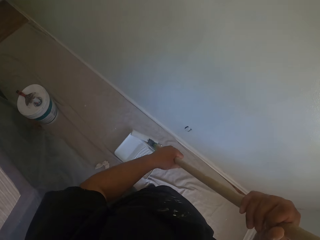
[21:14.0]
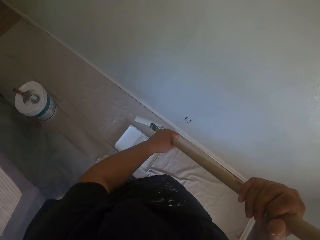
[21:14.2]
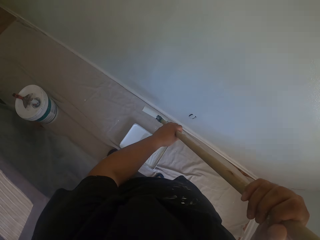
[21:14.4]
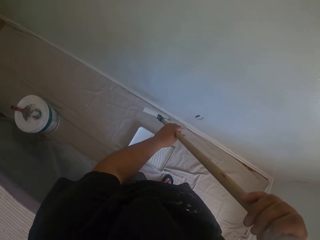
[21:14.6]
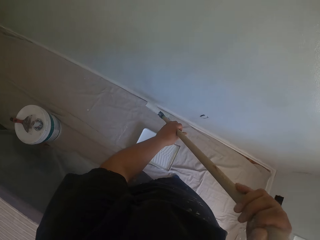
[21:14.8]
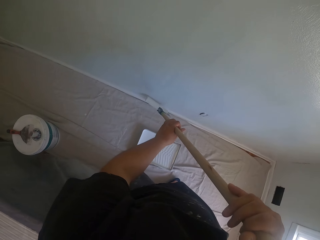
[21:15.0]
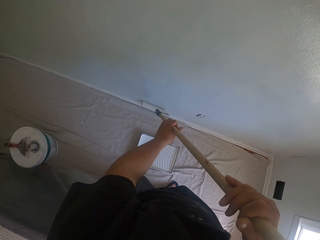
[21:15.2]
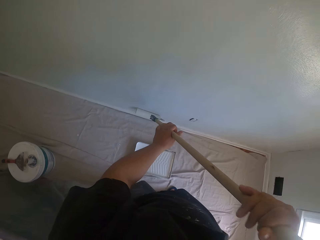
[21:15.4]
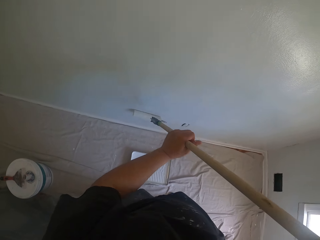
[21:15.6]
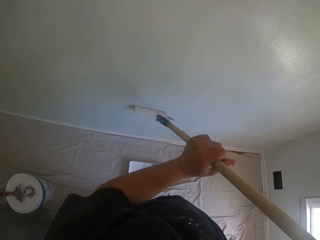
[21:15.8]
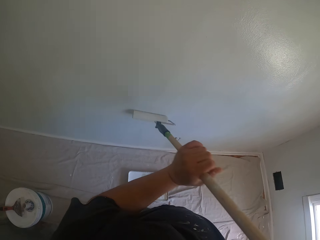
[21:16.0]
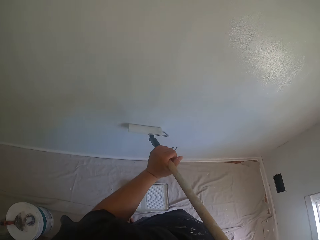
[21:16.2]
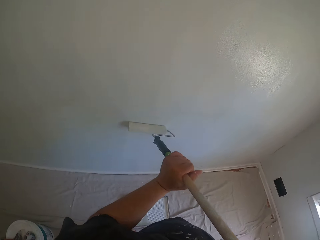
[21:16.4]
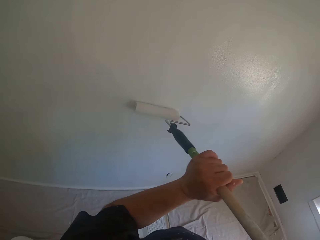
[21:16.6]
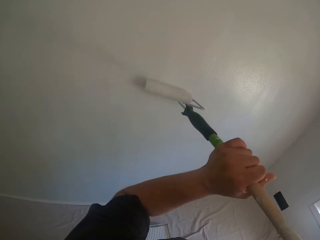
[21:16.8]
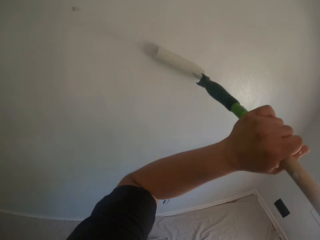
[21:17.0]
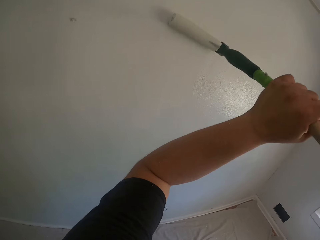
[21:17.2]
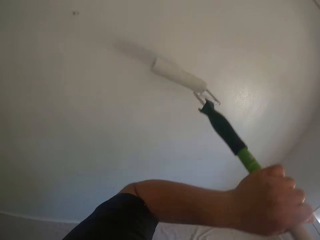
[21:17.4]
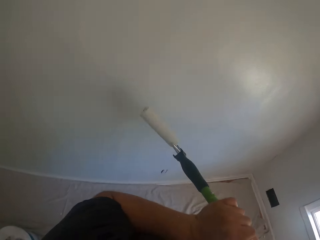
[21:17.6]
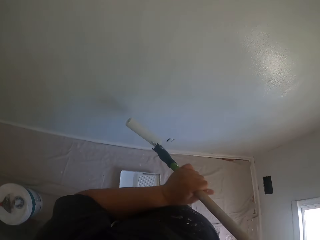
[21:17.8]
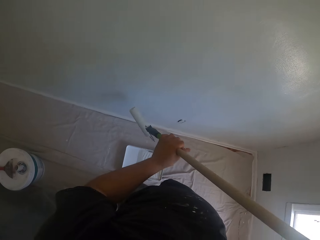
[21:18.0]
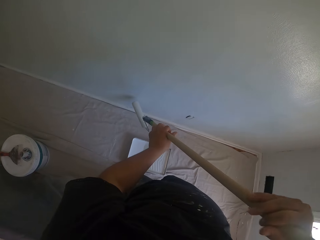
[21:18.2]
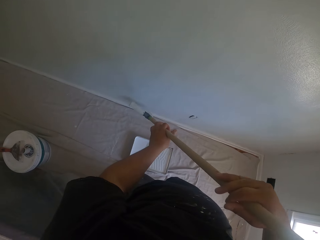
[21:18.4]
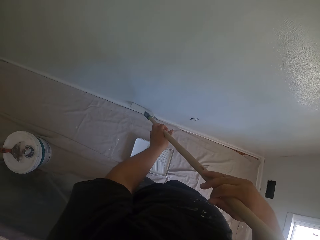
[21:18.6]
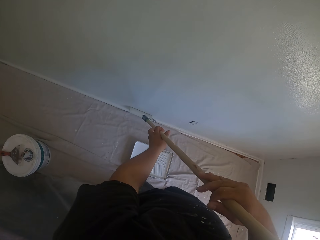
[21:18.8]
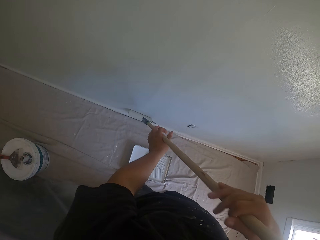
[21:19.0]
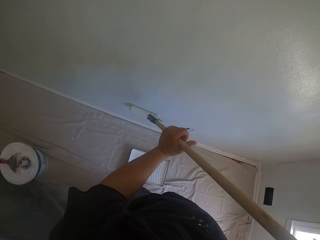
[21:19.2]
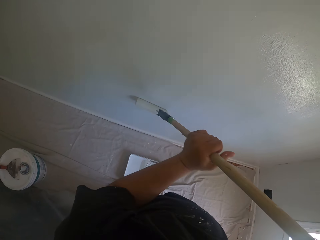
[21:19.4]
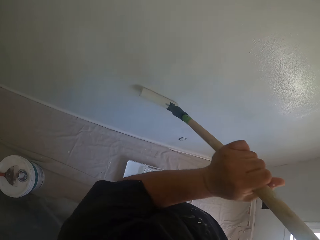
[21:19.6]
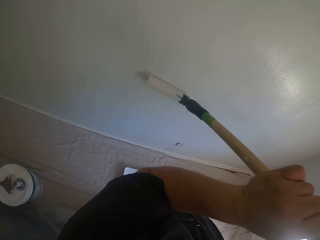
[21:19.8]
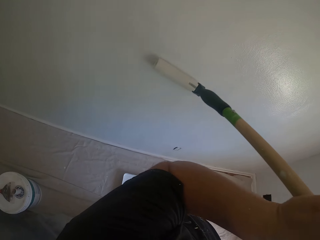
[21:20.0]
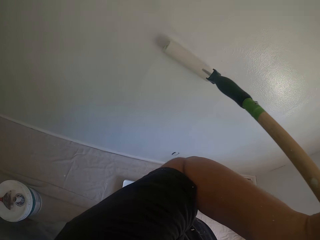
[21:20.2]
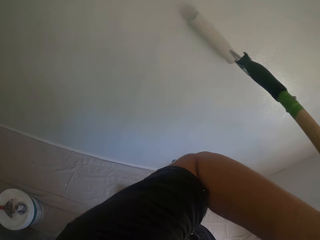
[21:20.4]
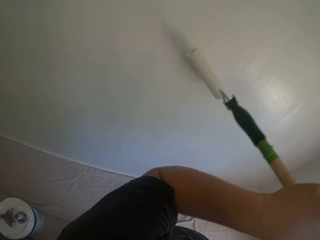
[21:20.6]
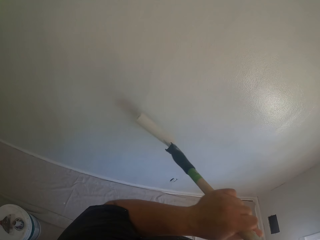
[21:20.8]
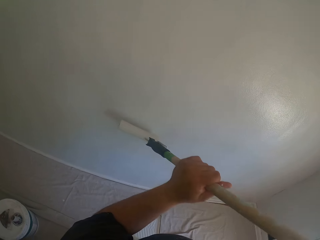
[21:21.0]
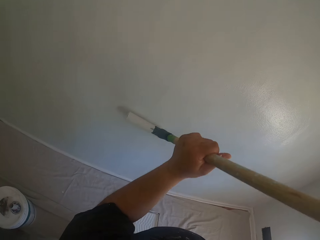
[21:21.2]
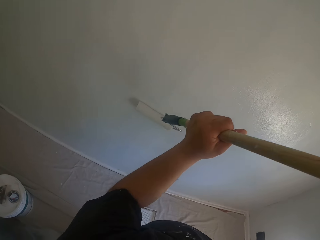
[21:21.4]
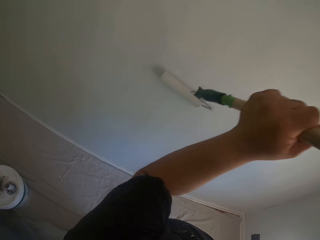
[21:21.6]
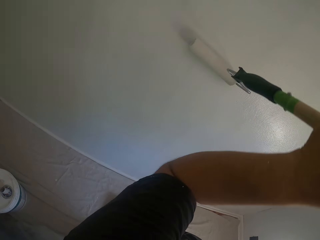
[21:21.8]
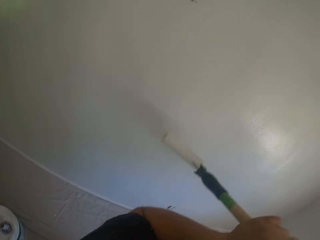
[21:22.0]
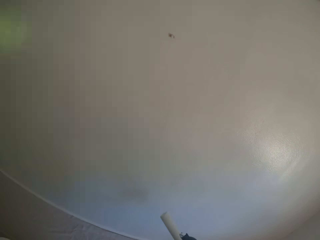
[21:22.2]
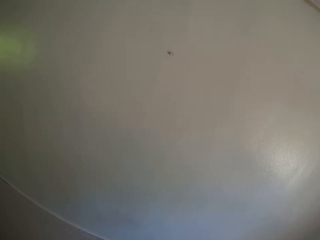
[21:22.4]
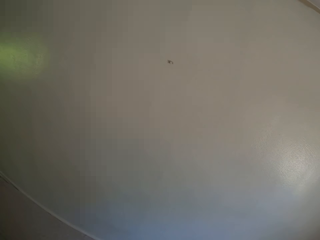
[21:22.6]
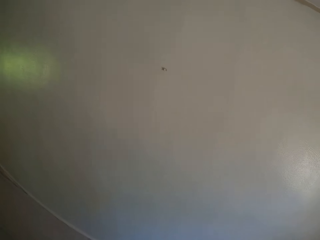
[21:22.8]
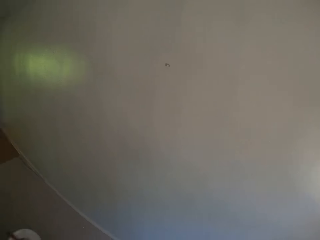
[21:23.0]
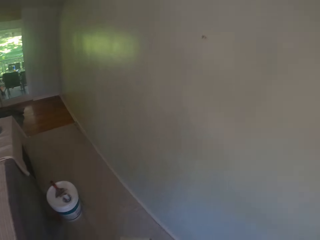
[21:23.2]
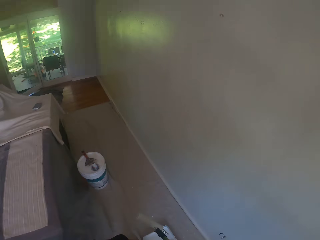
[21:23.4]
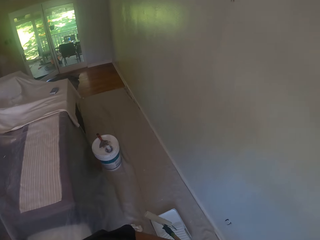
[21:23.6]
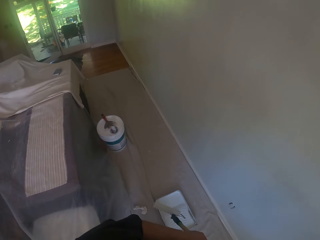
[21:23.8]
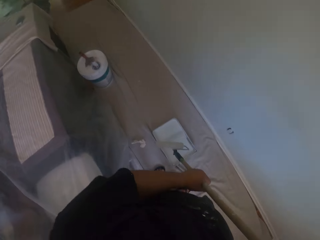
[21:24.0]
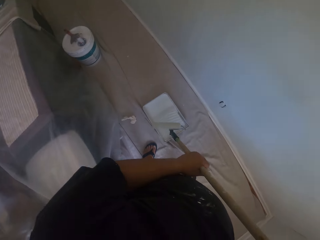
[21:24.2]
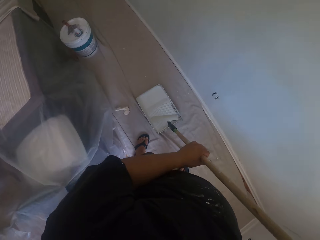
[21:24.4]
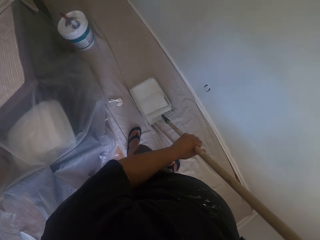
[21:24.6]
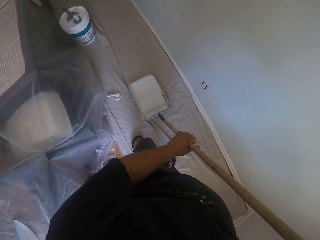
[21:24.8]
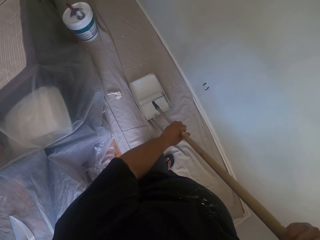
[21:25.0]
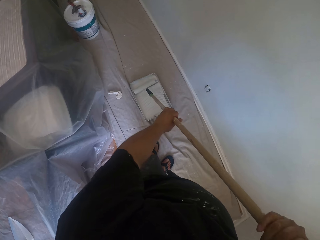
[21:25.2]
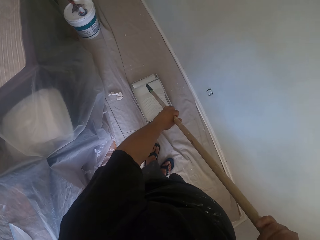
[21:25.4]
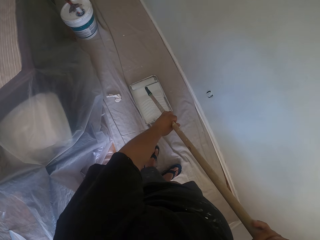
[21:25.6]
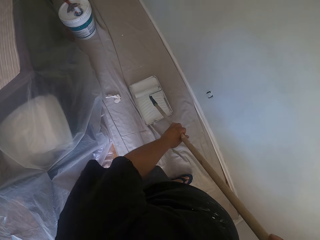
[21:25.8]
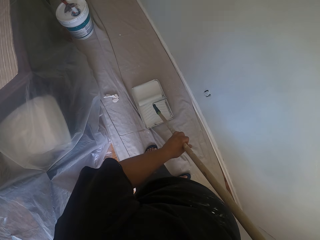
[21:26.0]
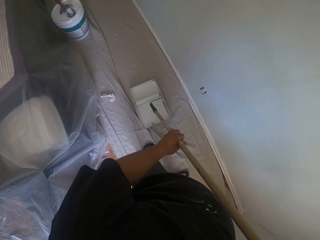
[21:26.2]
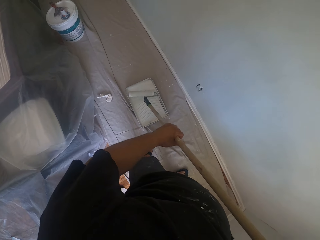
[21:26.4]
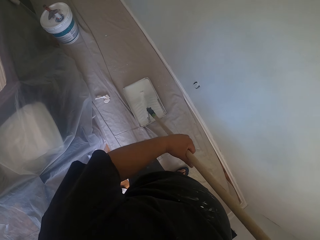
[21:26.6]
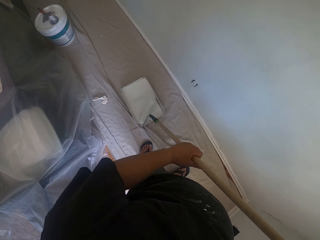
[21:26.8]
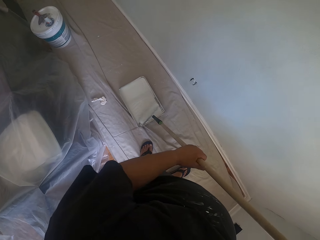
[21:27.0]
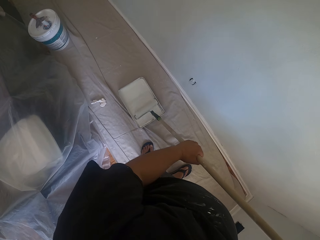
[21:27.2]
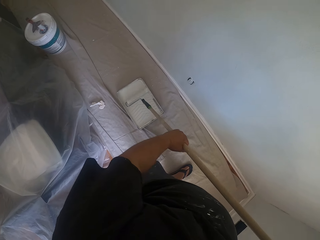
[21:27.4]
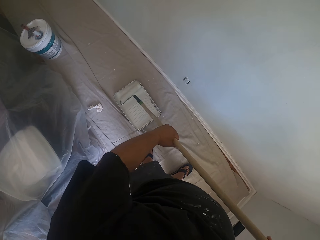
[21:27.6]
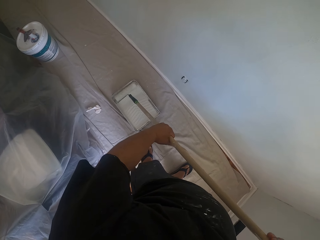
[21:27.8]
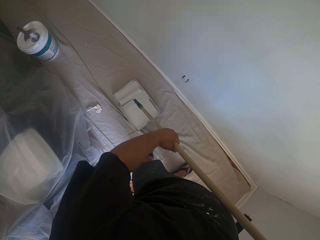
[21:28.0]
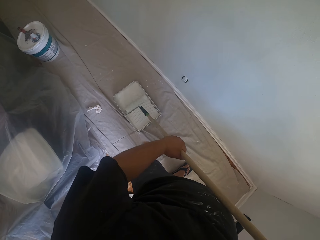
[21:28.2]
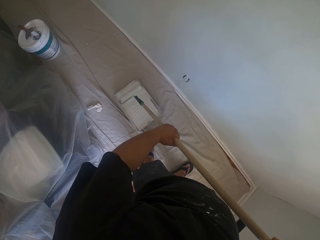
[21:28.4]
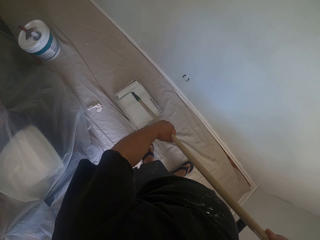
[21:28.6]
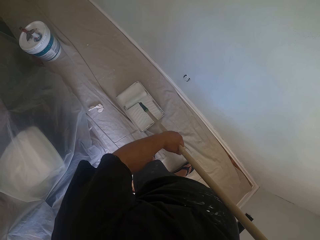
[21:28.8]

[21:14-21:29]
The camera wearer paints a wall with the roller brush. They roll the roller brush inside a paint container on the floor.

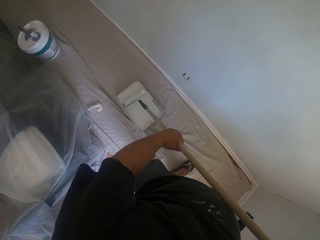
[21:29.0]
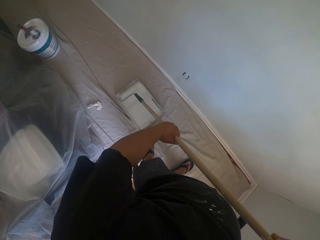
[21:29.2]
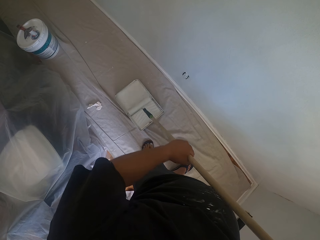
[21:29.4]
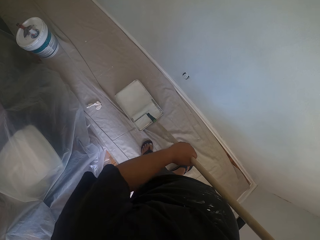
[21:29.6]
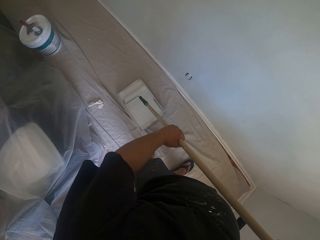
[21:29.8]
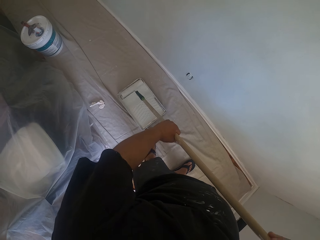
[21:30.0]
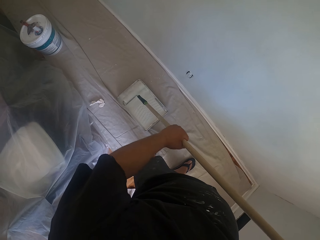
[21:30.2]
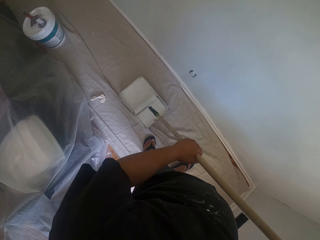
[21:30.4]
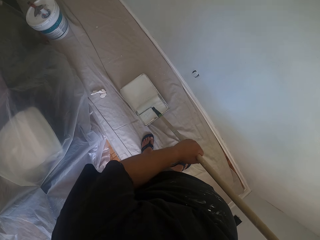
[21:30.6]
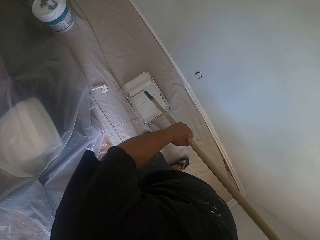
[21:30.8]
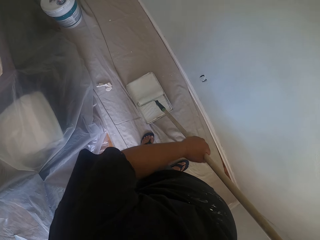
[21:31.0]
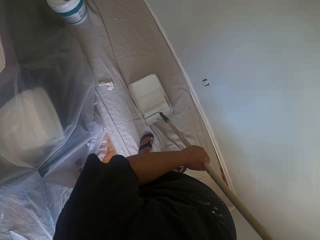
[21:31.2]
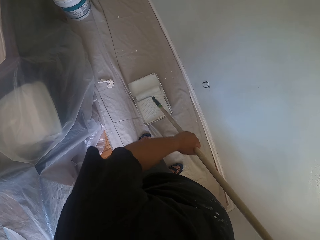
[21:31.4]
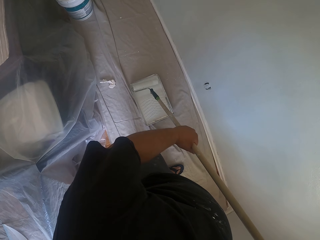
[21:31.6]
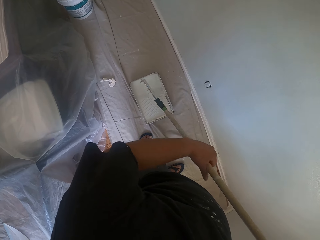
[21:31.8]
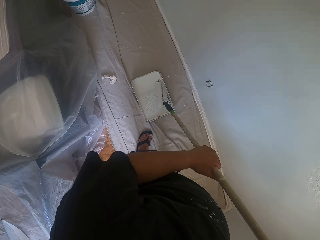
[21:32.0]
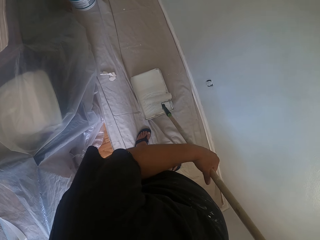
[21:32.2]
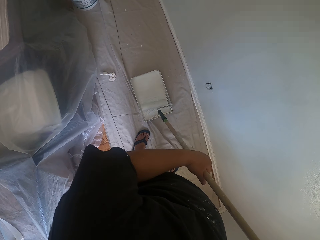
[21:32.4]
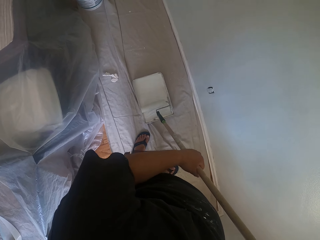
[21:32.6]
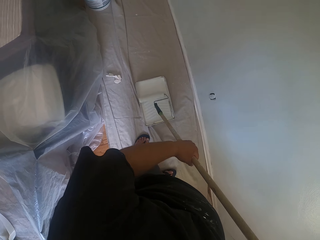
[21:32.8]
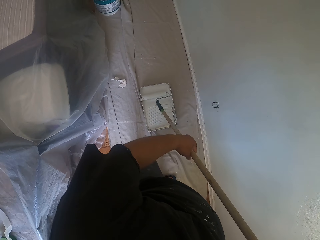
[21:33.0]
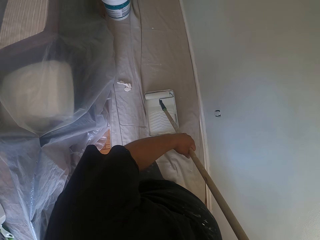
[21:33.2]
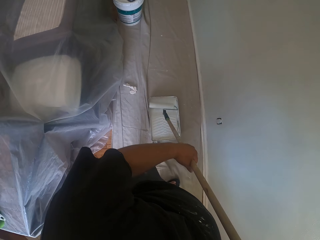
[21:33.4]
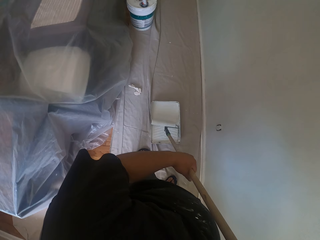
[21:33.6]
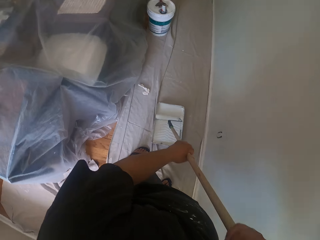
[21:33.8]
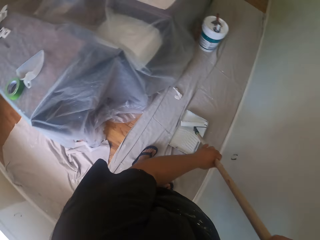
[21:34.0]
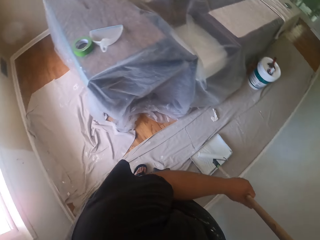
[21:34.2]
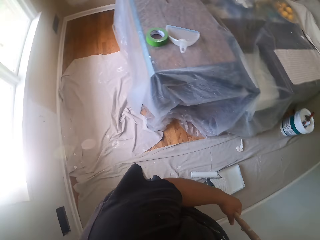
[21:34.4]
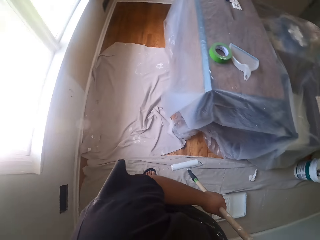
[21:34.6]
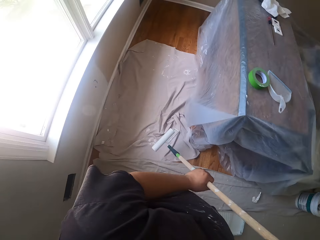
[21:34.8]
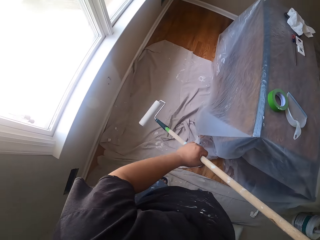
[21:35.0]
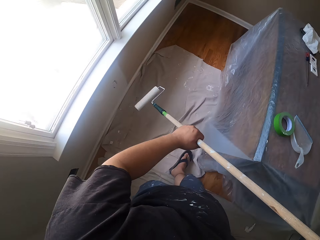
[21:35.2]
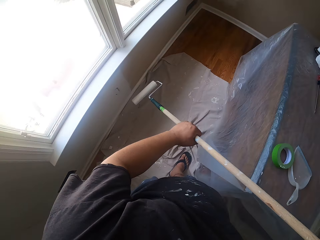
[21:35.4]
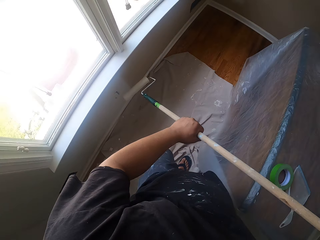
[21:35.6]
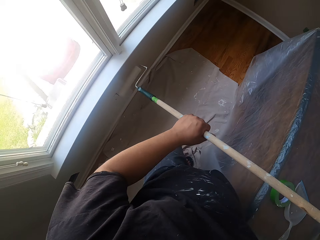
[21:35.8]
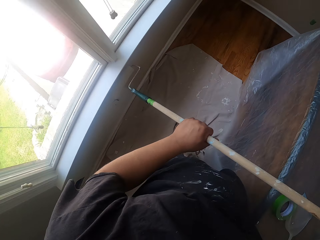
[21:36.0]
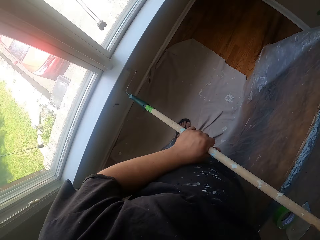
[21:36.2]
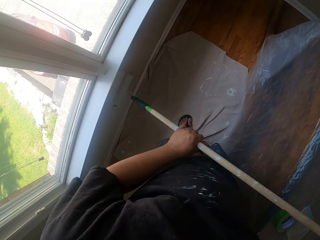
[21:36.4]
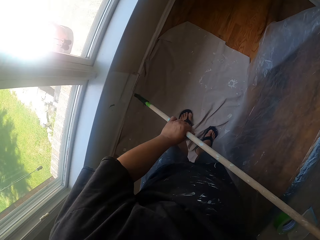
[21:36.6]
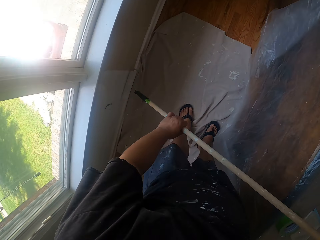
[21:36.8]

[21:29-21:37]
The camera wearer walks in the room. They paint the part of the wall beneath the window frame with the roller brush.
